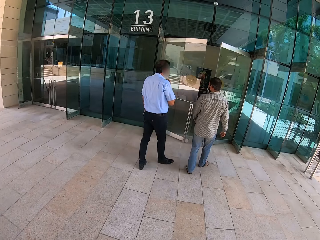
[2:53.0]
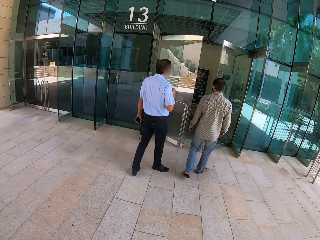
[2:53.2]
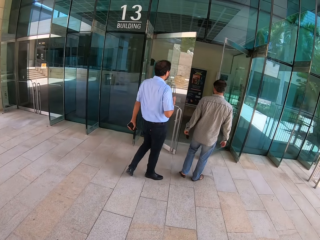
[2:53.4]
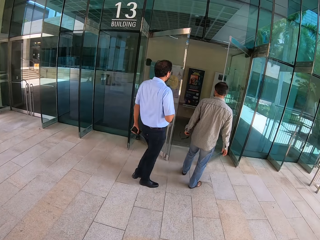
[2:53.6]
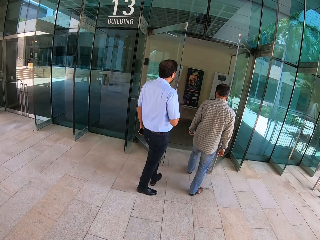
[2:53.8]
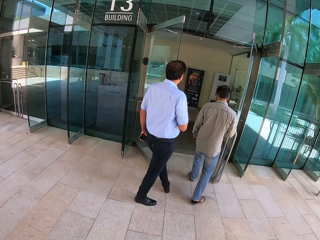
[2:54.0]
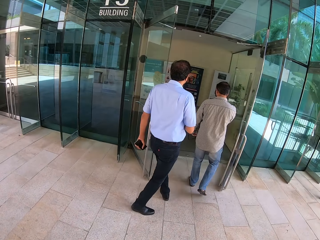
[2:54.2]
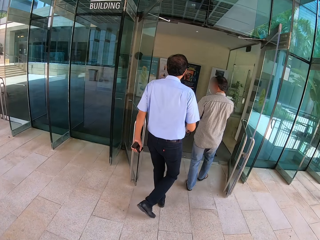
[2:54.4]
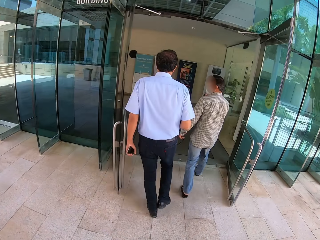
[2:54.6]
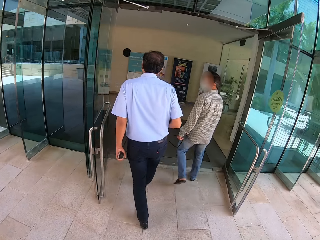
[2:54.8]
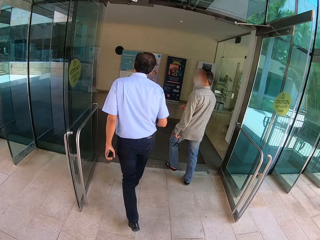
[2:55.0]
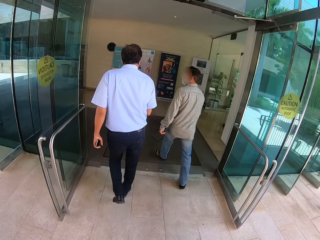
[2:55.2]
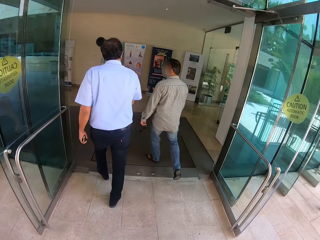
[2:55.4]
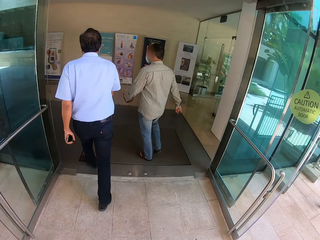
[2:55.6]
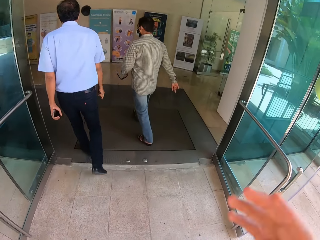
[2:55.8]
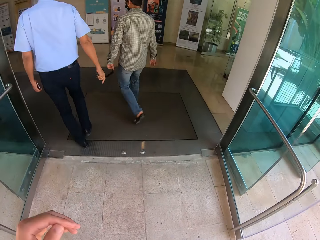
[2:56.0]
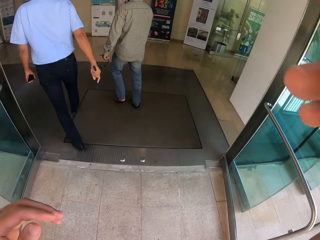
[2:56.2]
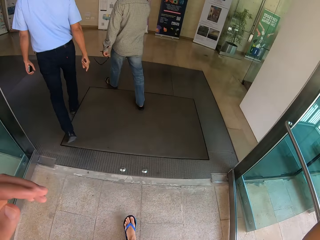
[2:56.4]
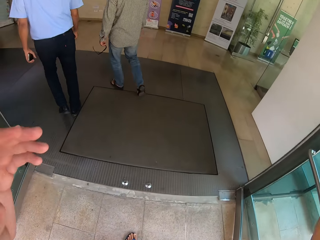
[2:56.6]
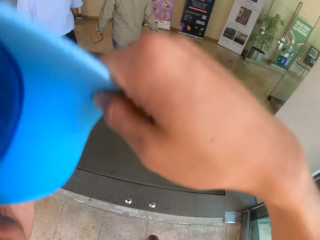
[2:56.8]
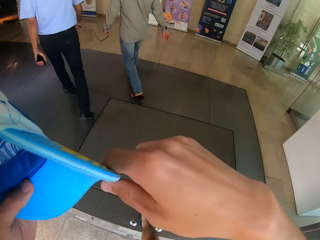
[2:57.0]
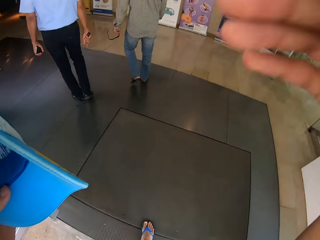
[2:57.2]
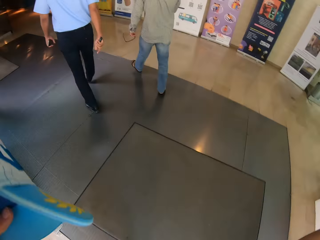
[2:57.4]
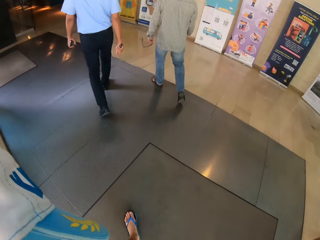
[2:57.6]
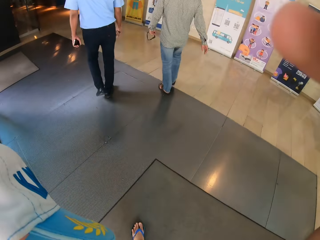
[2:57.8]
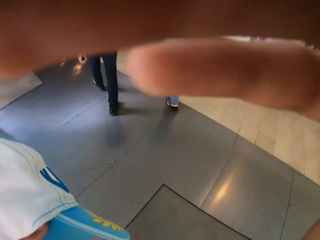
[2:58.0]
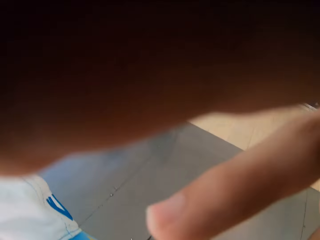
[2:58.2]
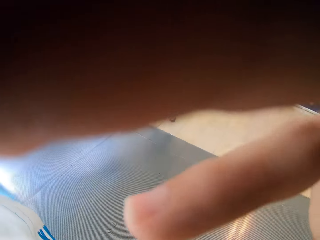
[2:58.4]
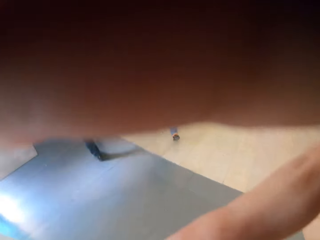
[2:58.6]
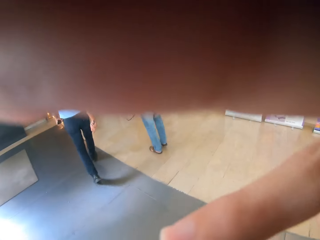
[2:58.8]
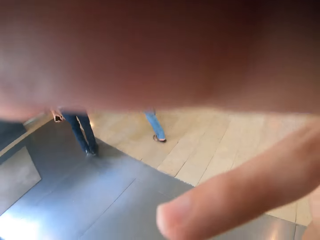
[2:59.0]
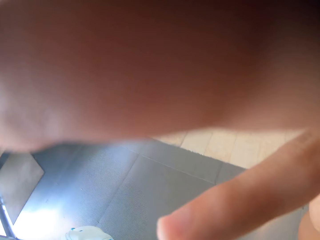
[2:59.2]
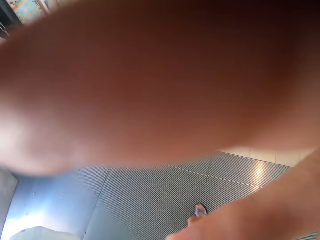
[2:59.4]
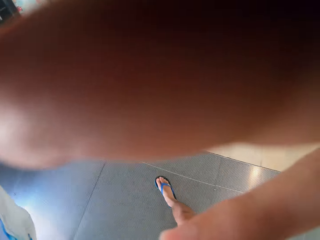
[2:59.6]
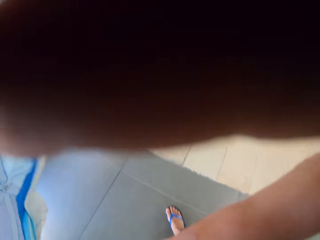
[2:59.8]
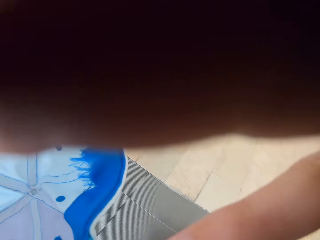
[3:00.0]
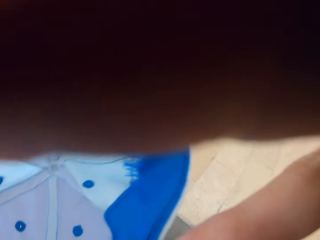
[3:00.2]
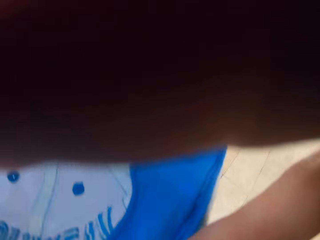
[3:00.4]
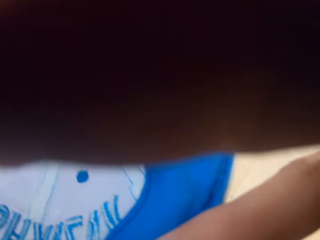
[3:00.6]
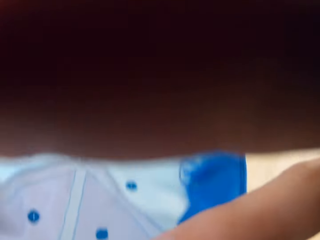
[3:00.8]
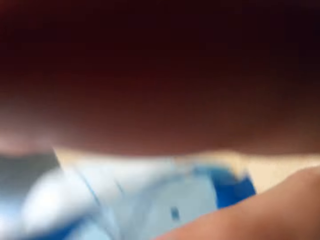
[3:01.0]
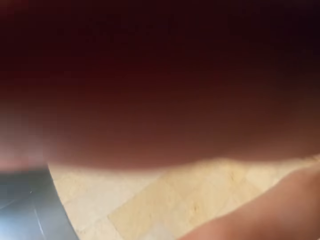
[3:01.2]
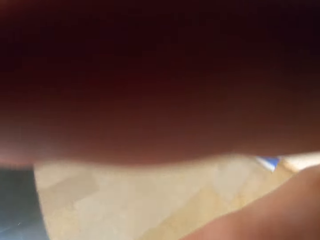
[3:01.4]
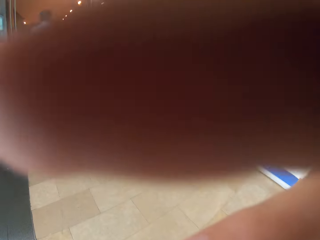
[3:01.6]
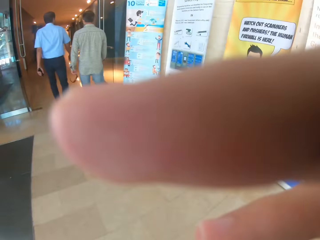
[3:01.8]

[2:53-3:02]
A man and another man walk on the floor. The camera wearer walks on the floor. She removes the cap. She adjusts the camera with her right hand. She enters a room.
